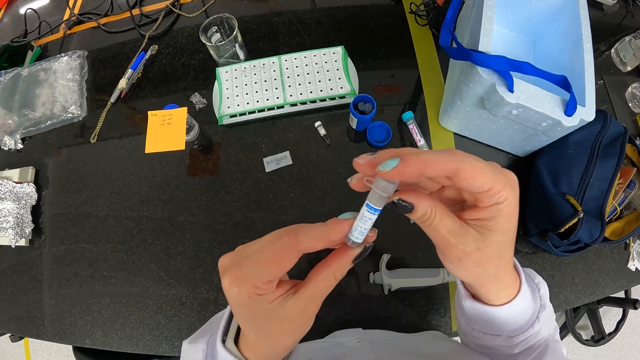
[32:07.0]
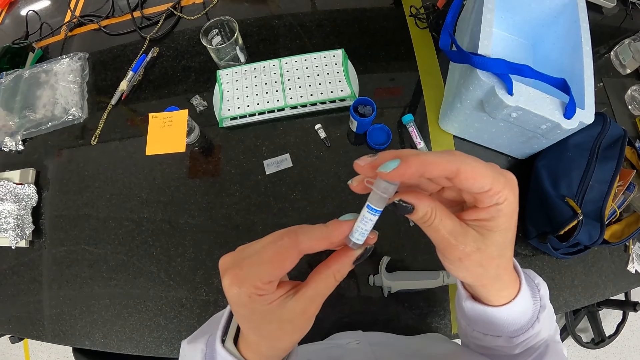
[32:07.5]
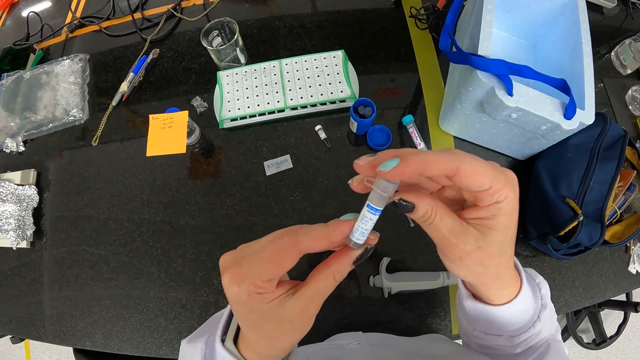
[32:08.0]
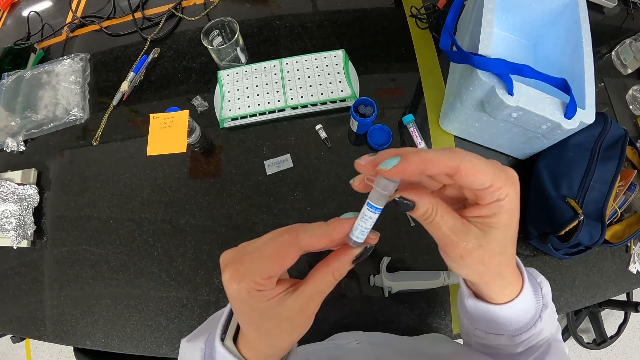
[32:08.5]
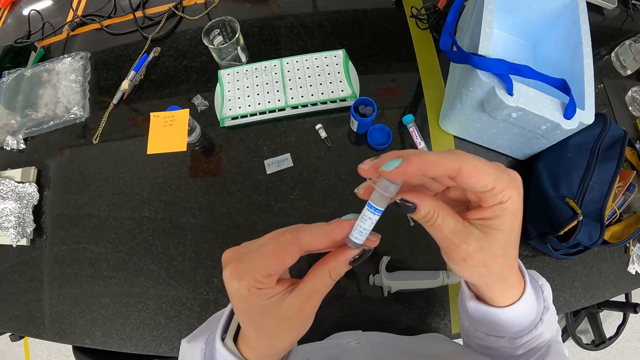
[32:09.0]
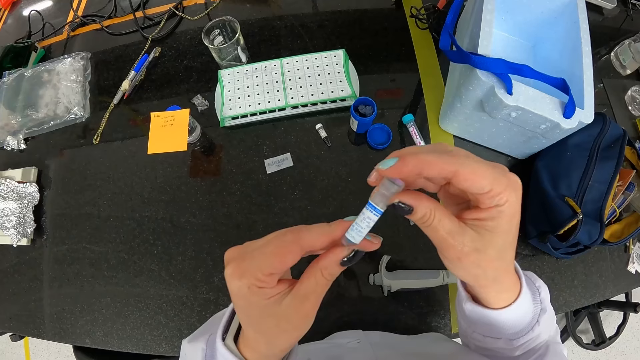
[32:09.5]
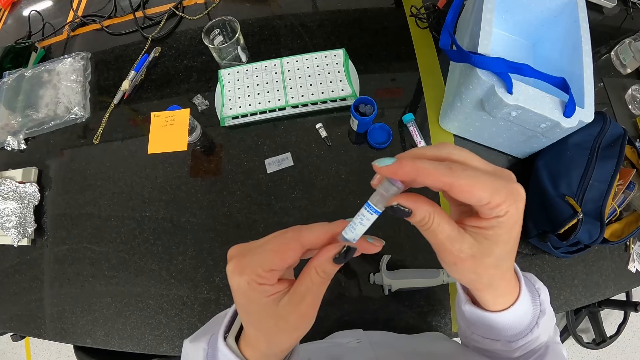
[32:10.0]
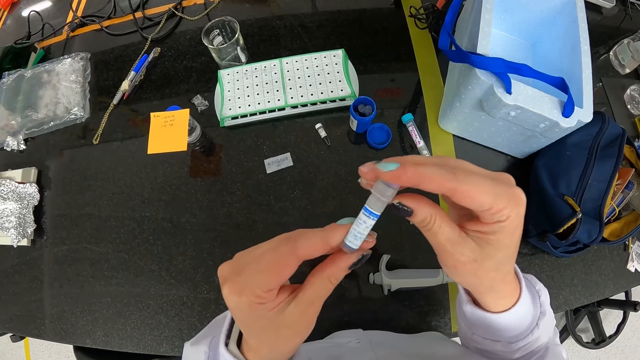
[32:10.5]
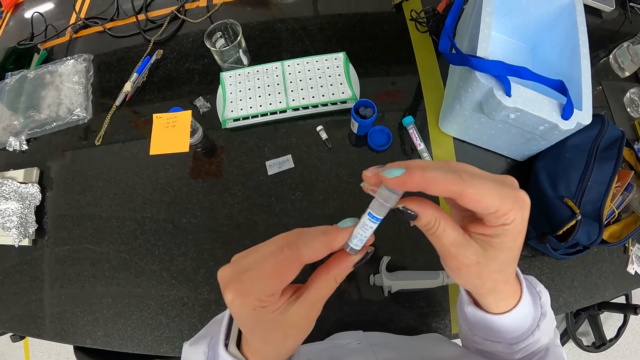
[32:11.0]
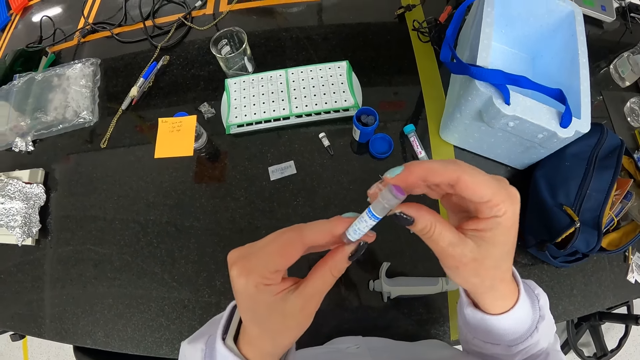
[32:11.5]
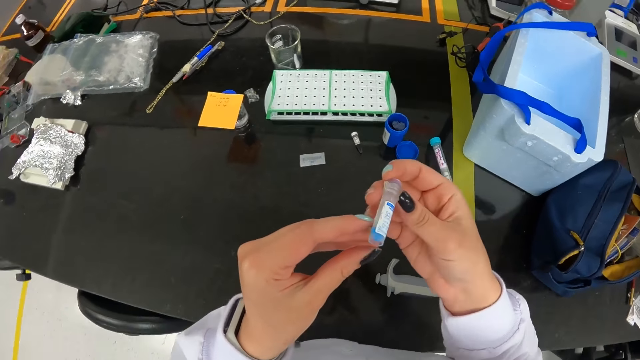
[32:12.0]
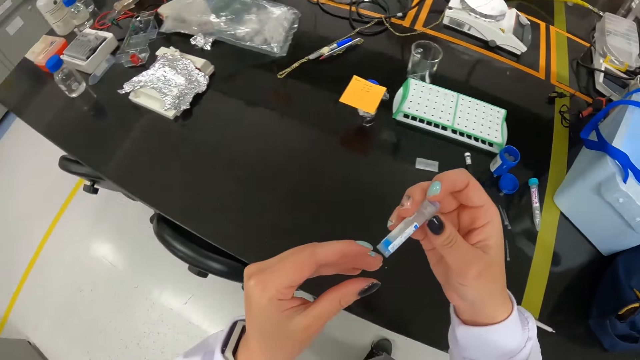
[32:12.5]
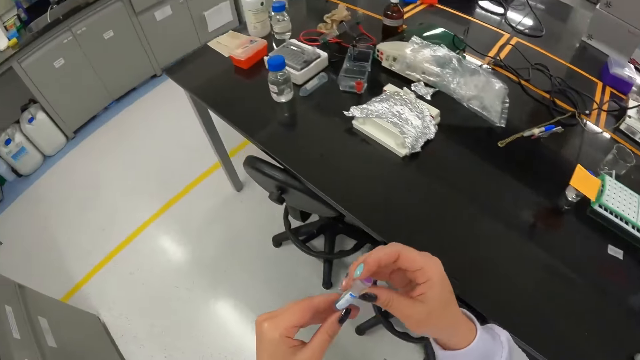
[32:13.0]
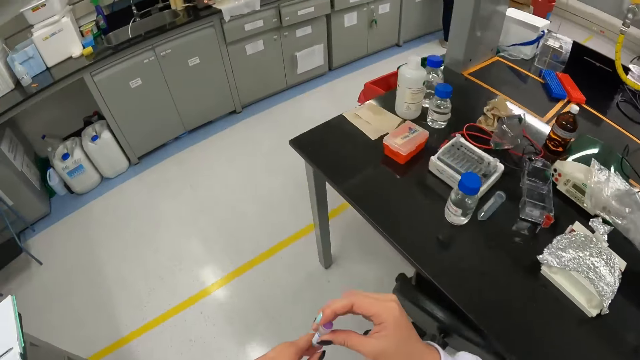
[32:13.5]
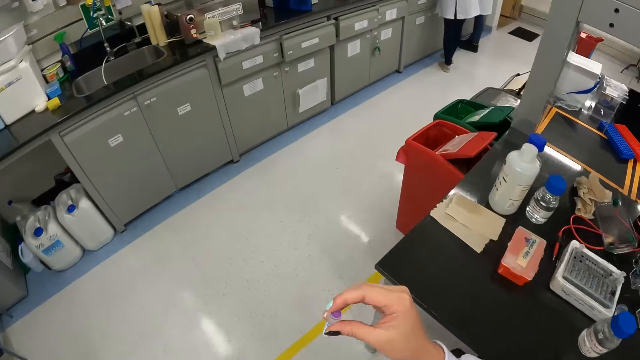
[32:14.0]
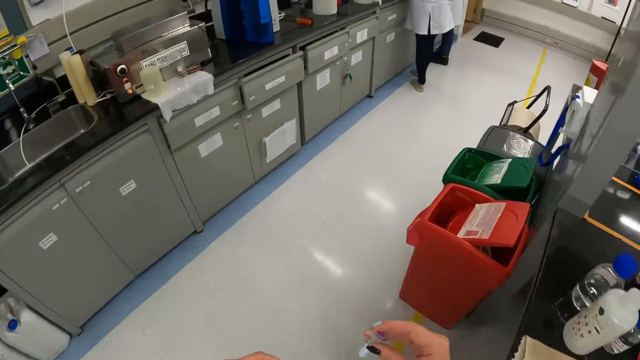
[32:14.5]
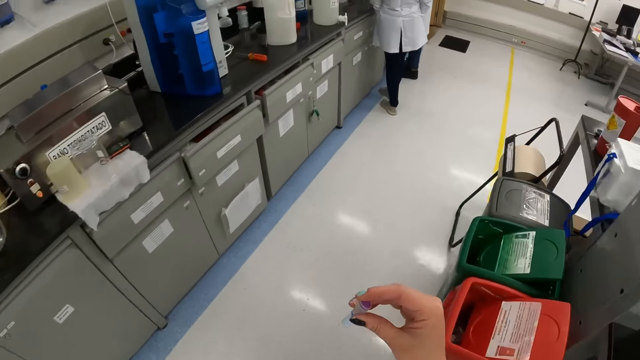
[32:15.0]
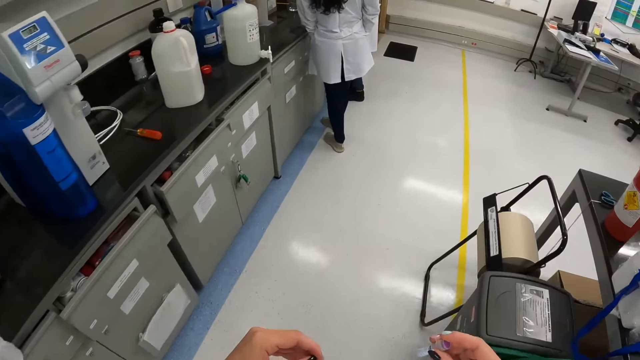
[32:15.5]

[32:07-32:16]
The camera wearer walks around.

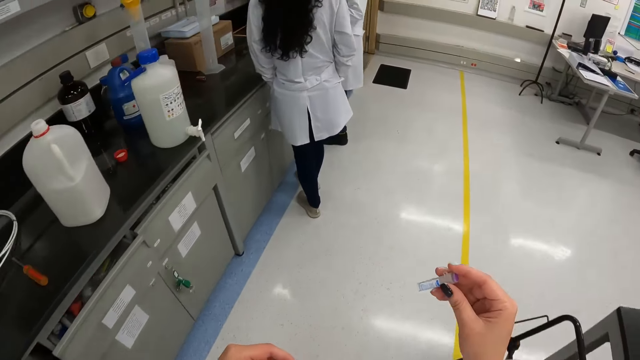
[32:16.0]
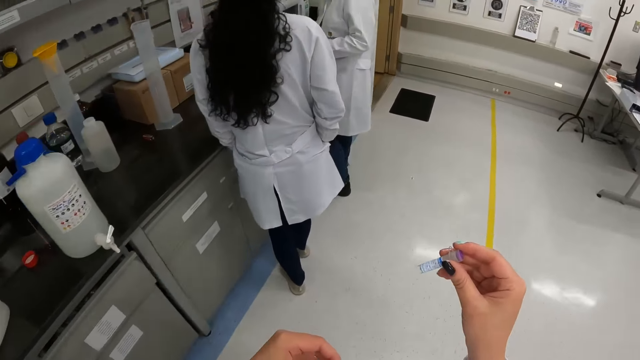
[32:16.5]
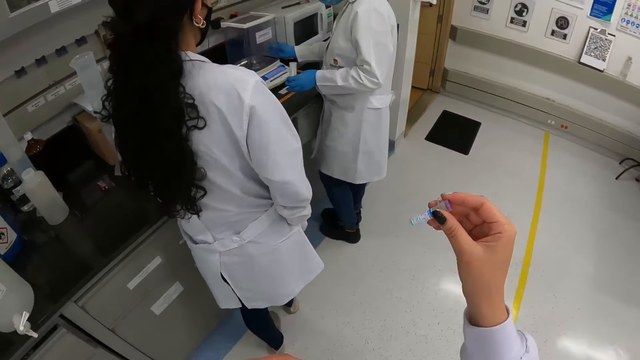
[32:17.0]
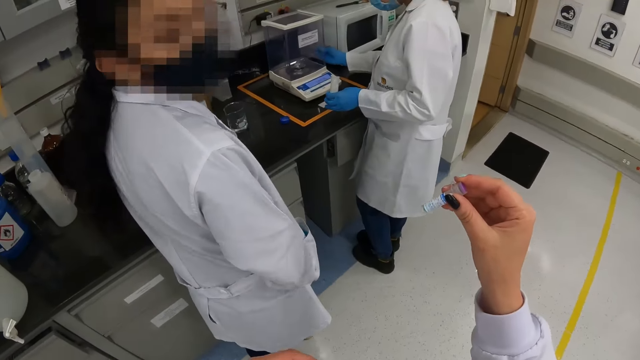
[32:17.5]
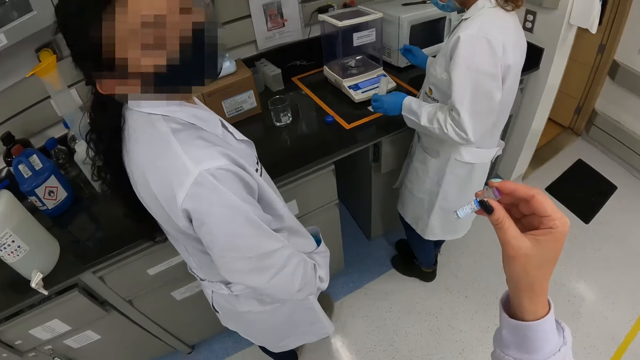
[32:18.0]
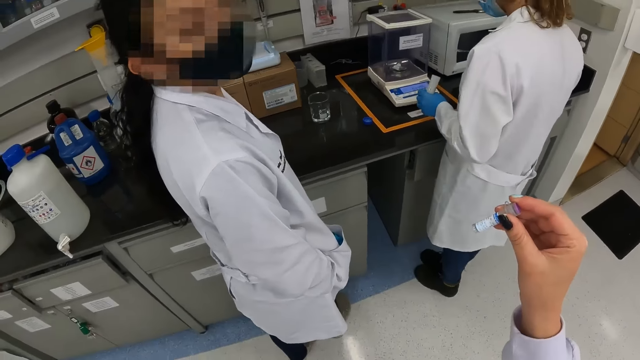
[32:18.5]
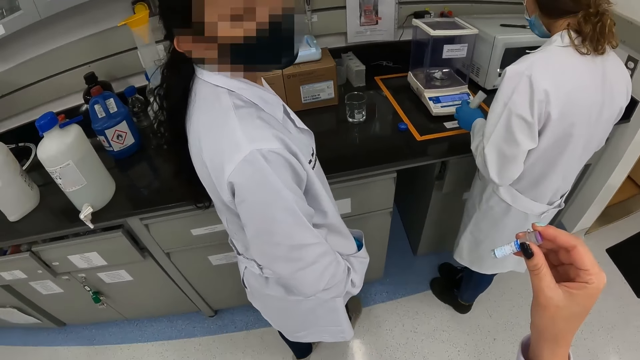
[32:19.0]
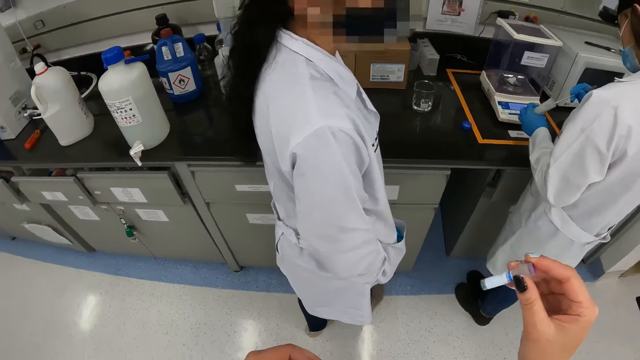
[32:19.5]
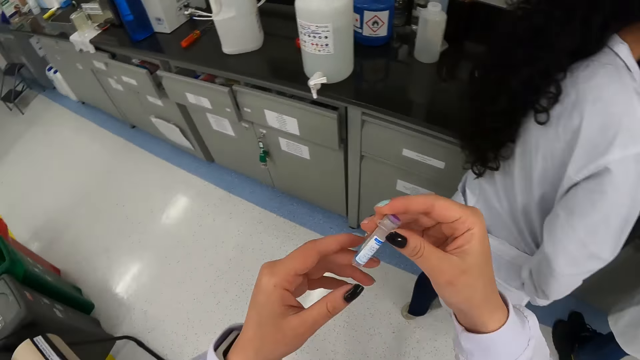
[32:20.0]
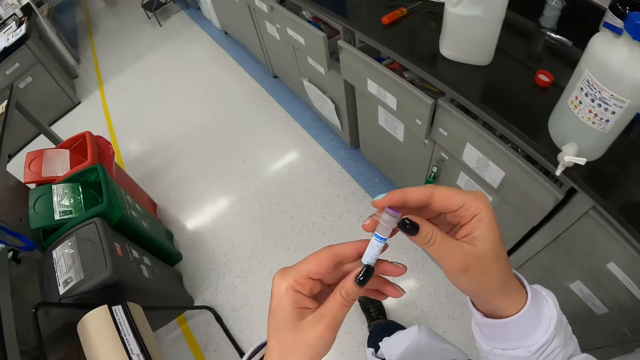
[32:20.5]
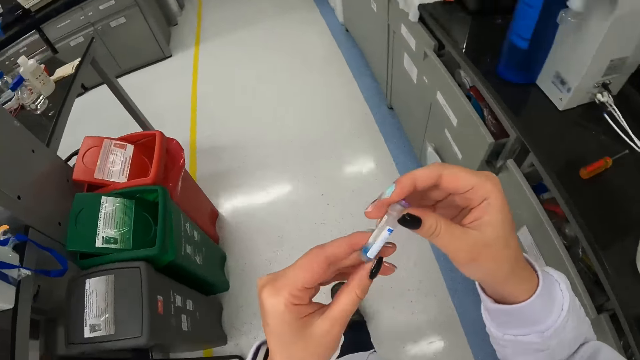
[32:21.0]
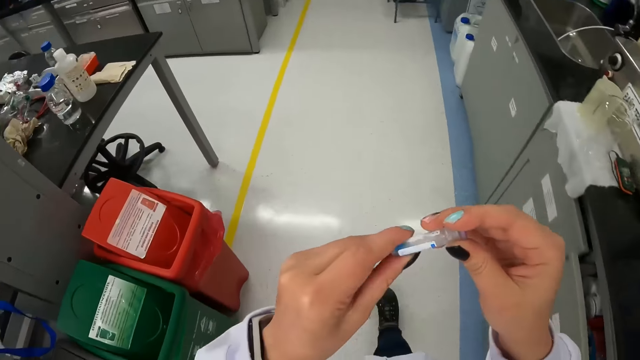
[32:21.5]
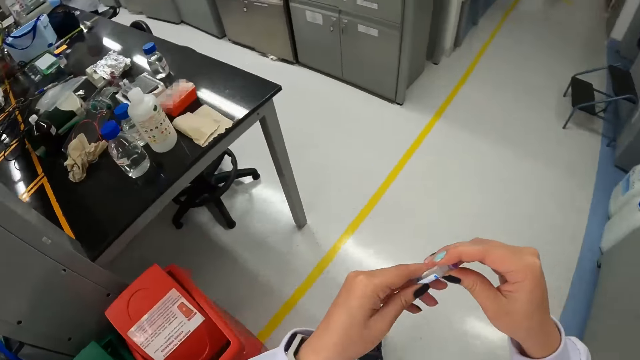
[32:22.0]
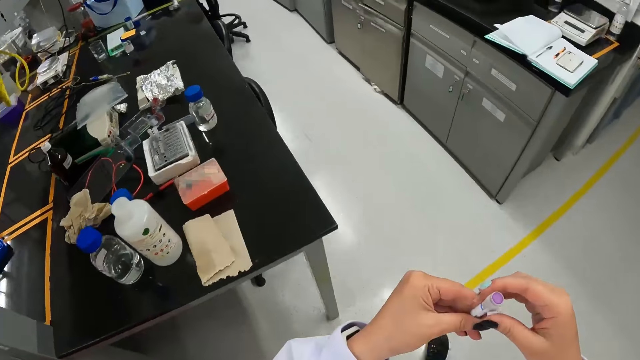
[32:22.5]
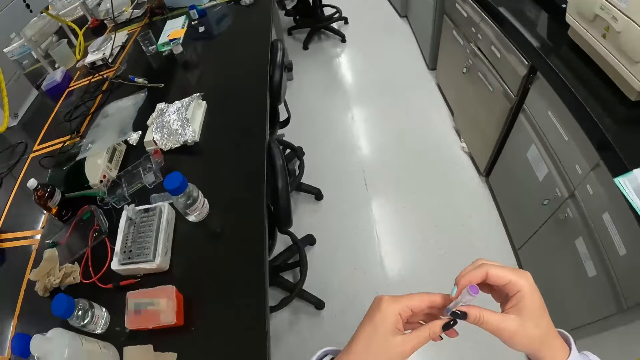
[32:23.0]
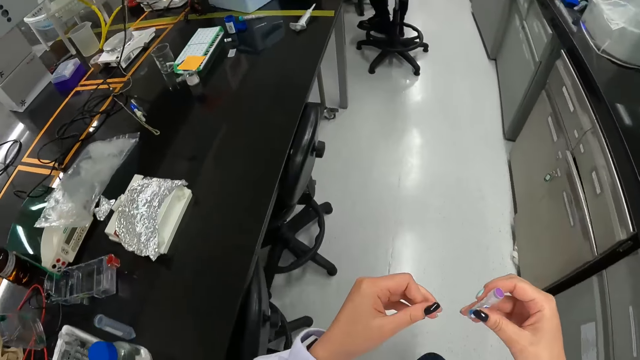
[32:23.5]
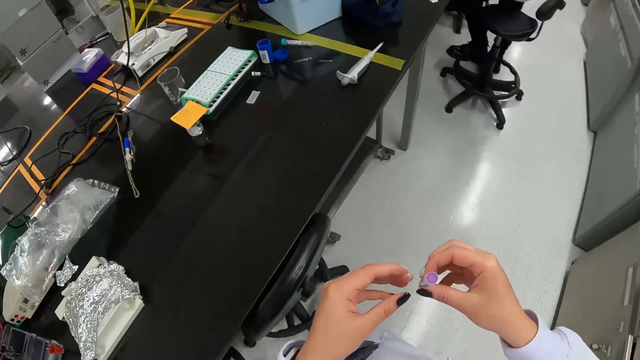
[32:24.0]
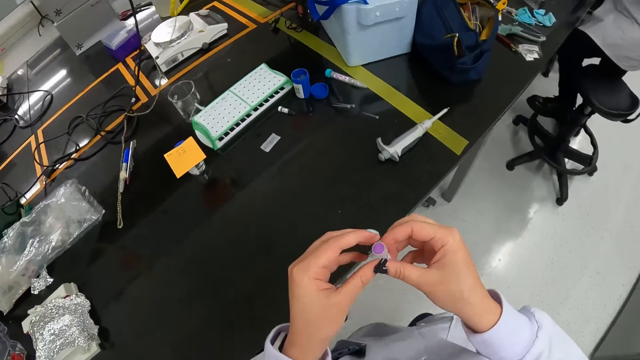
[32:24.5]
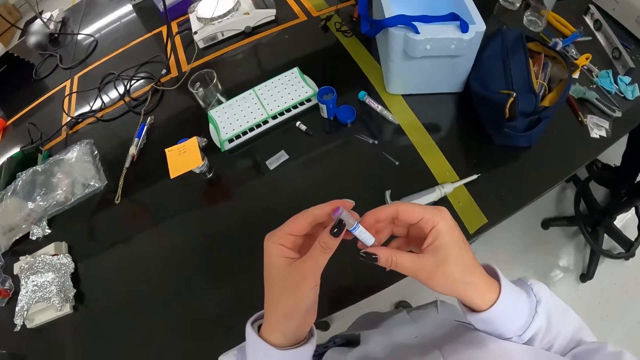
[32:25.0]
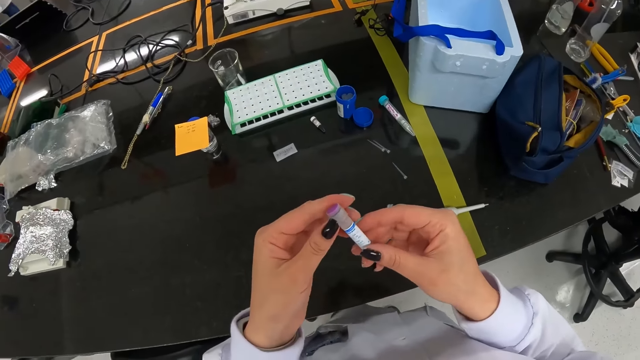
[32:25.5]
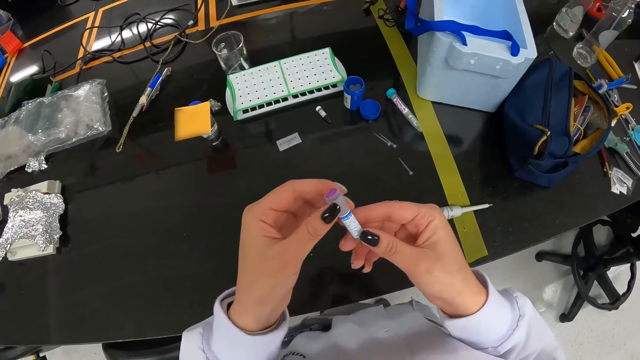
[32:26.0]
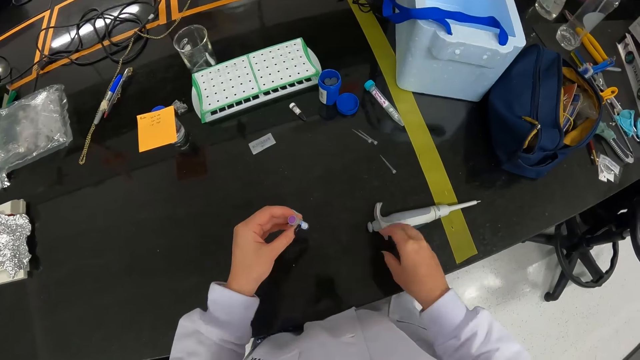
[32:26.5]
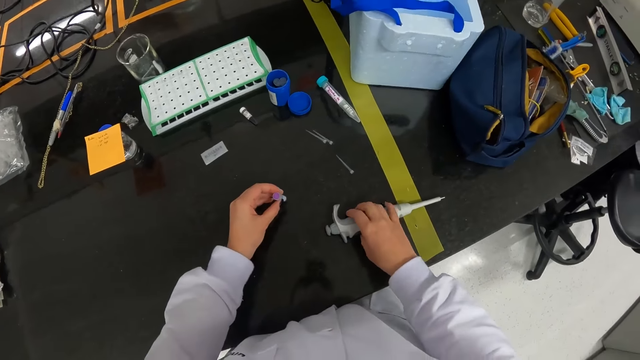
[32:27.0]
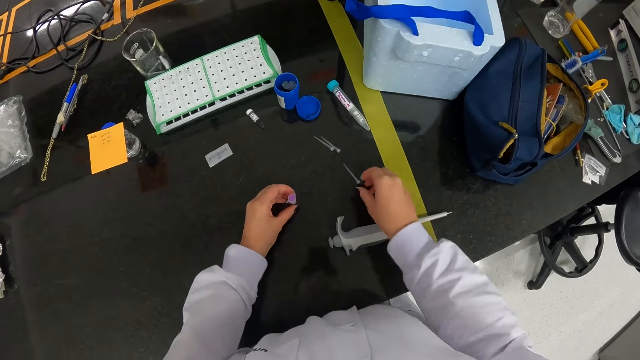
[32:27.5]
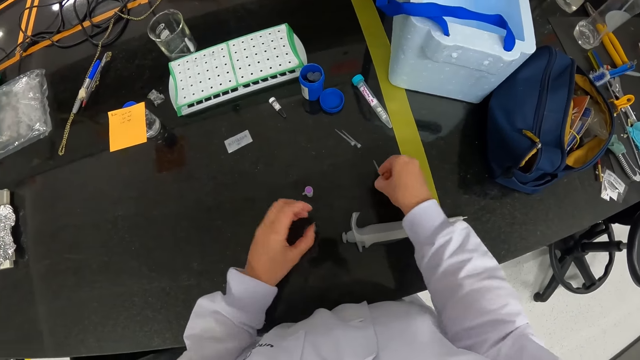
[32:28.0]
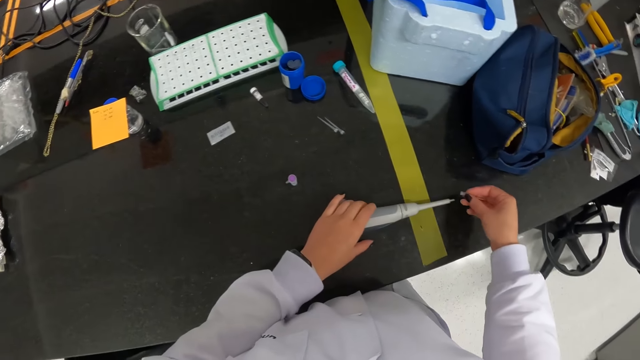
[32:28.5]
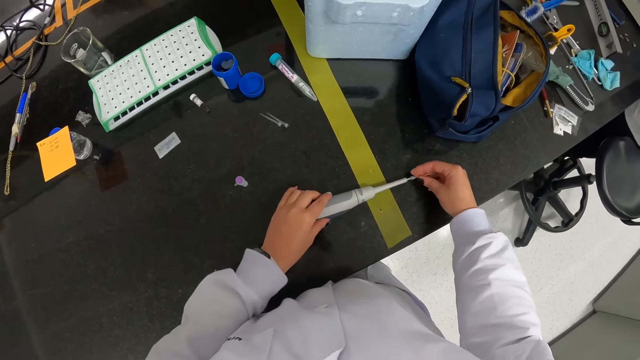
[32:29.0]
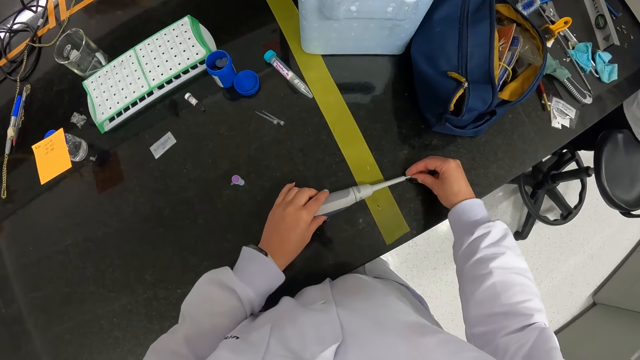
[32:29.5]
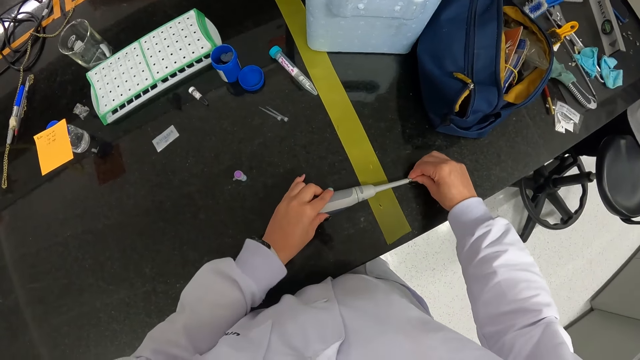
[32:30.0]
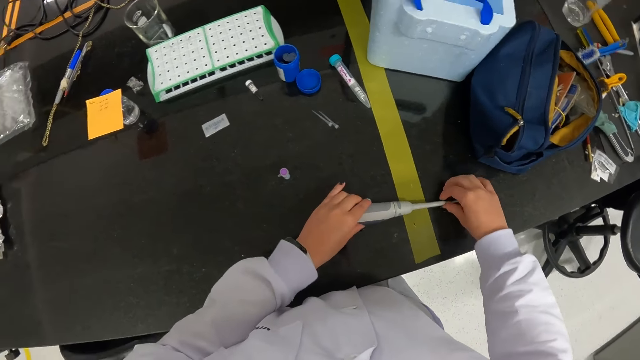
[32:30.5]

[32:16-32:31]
A person looks at the sample. The camera wearer interacts with a woman. Another woman puts a pipette in her right hand in a graduated cylinder in her left hand. The camera wearer looks at a tube. She walks around. She touches the micropipette on the table with her right hand. She drops the sample tube on the table with her left hand. She picks up a pipette tip on the table with her right hand. She holds the micropipette on the table with her left hand. She attaches the pipette tip in her right hand to the micropipette on the table.
